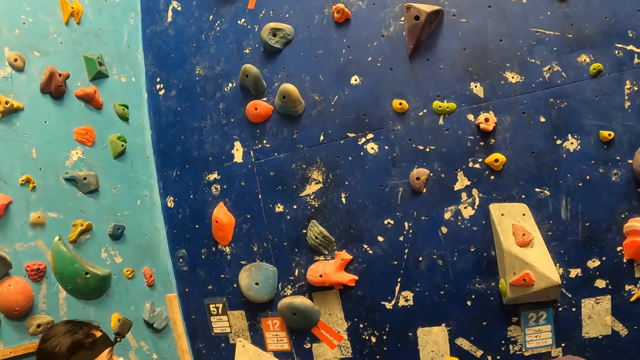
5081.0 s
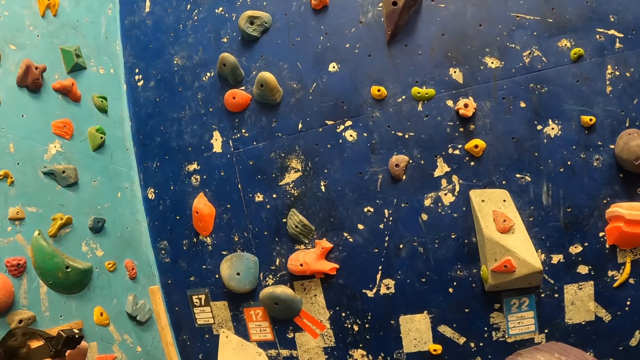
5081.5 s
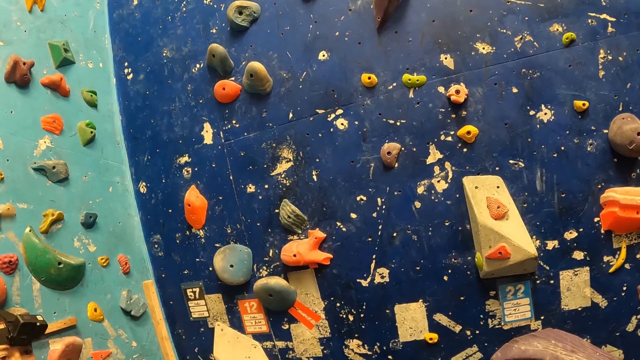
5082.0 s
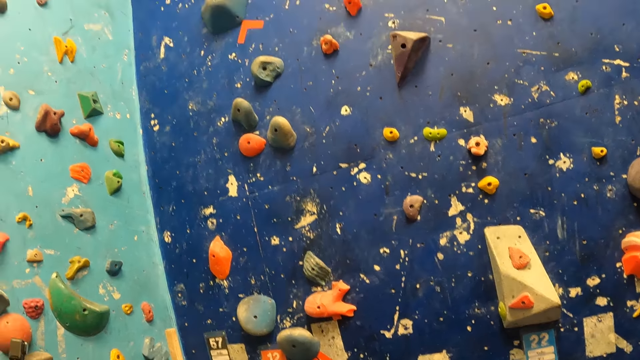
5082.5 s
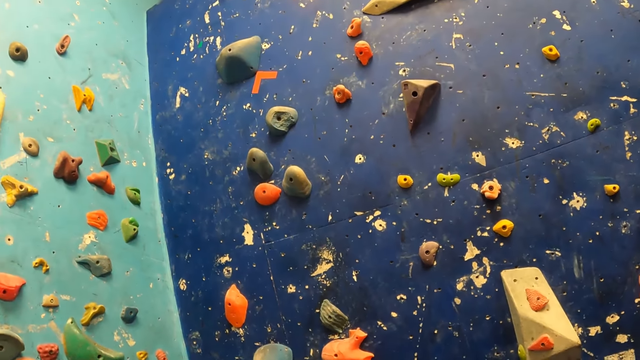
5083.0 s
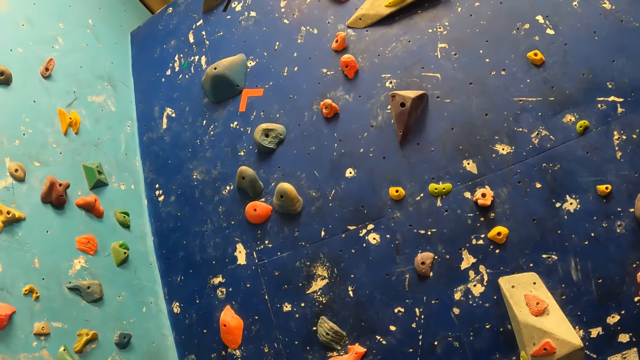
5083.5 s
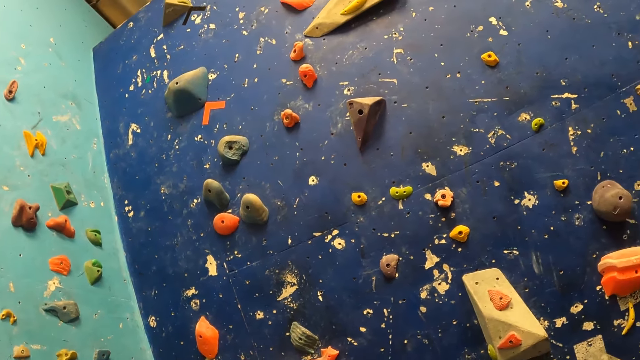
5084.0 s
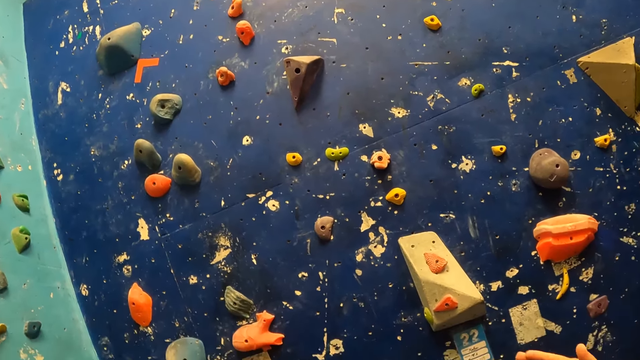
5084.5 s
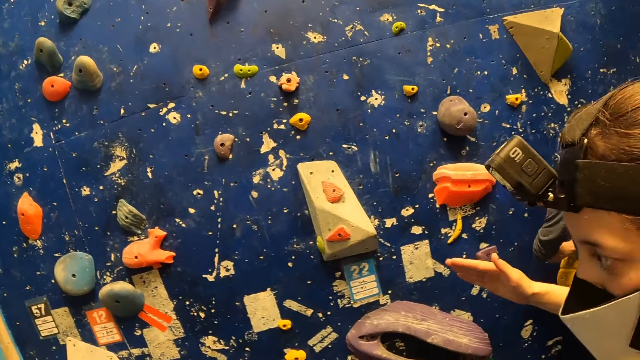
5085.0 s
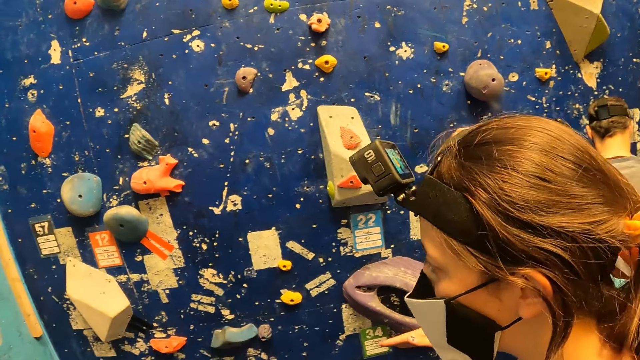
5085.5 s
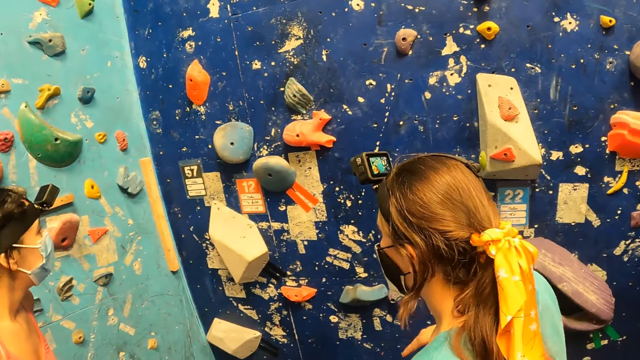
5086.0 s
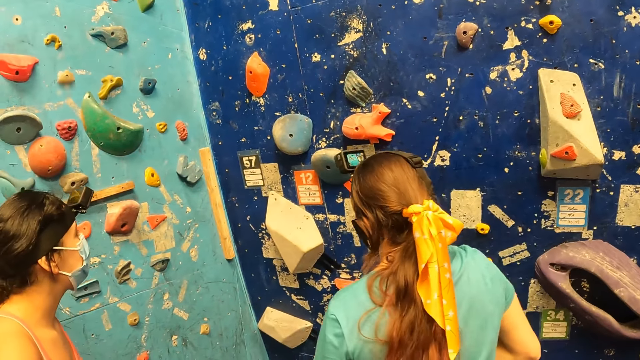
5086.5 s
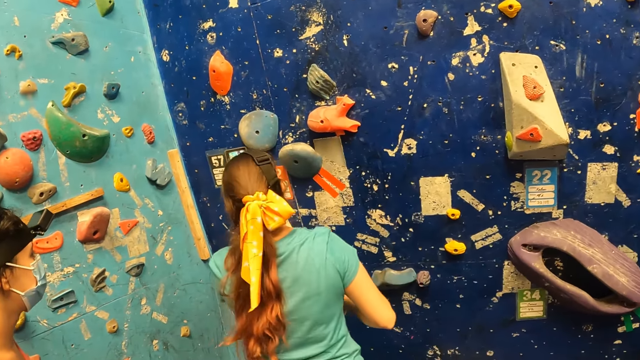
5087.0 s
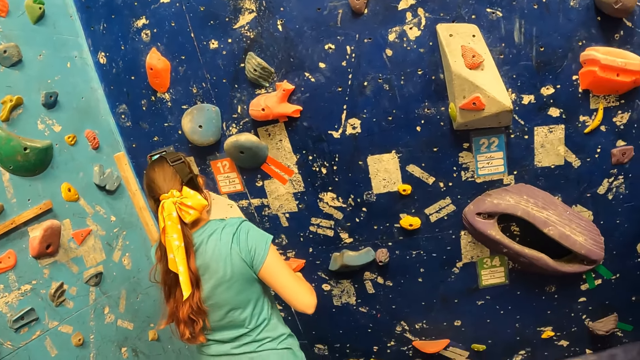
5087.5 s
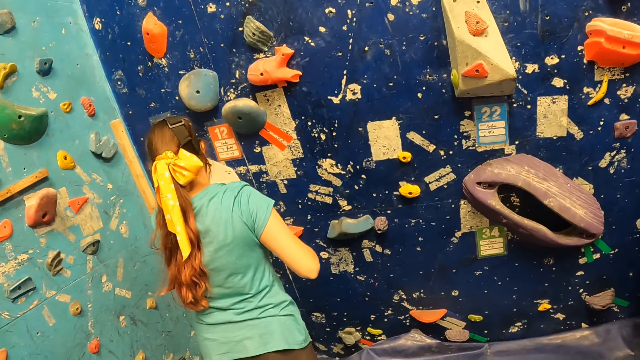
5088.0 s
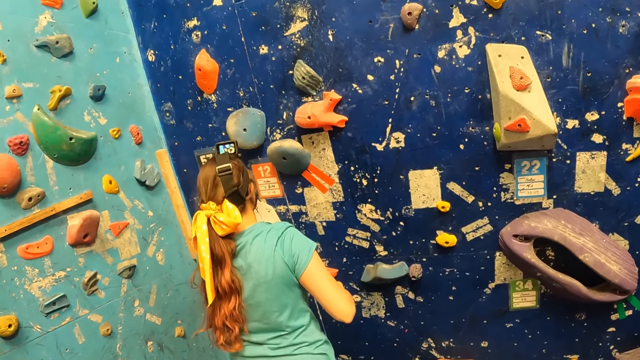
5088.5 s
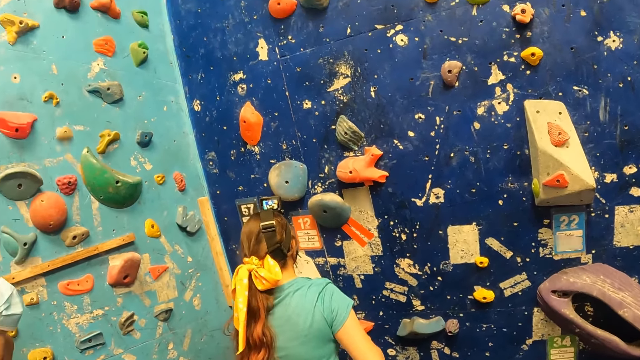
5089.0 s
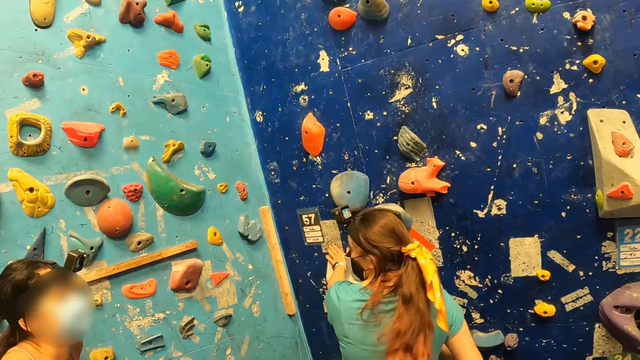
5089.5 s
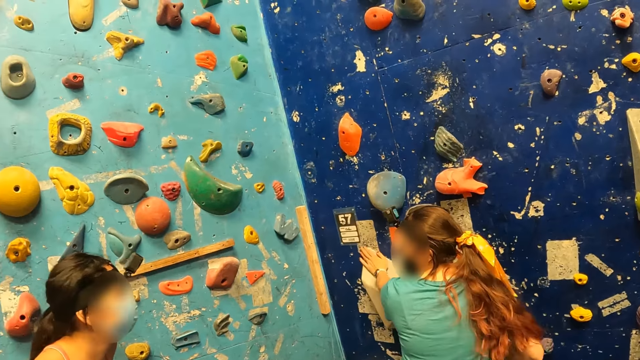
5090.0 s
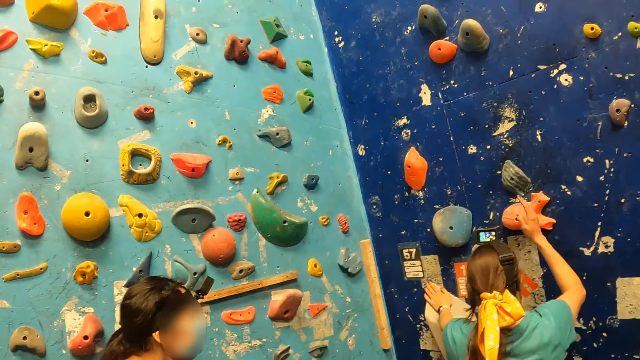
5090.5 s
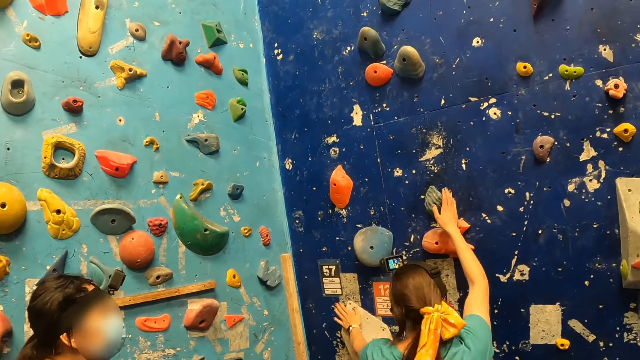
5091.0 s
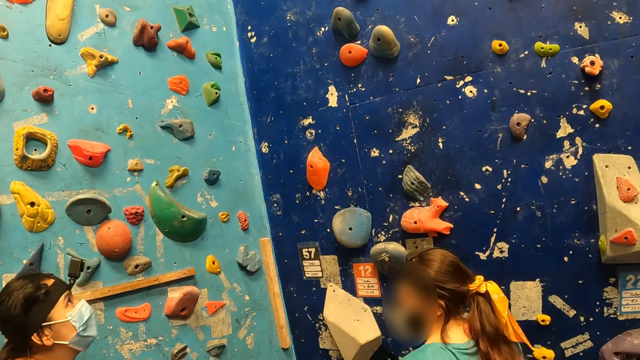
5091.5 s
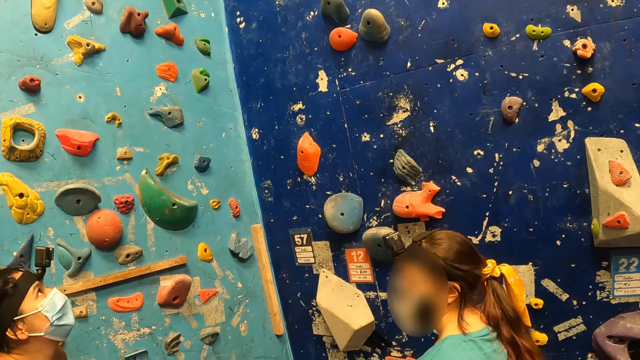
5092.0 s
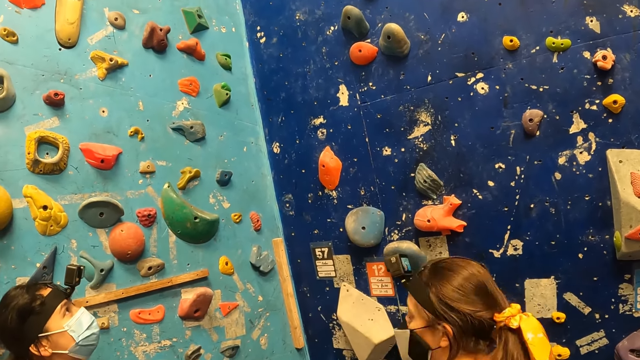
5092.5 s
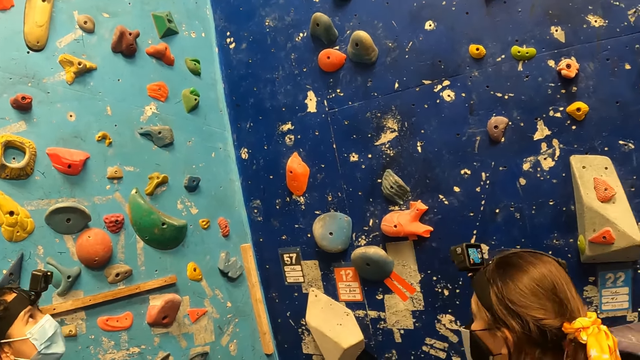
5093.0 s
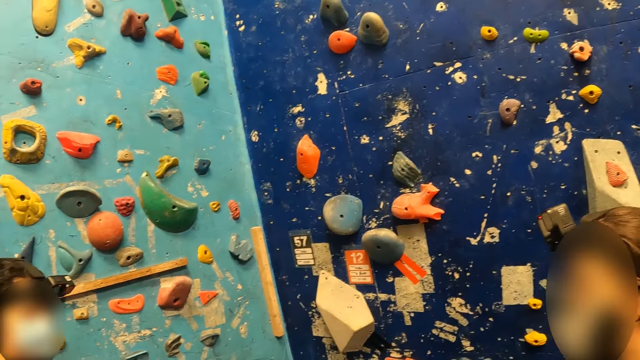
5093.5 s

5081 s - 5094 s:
The lady steps forward. The lady touches the deep blue background rock with her left hand. The lady holds the rock.

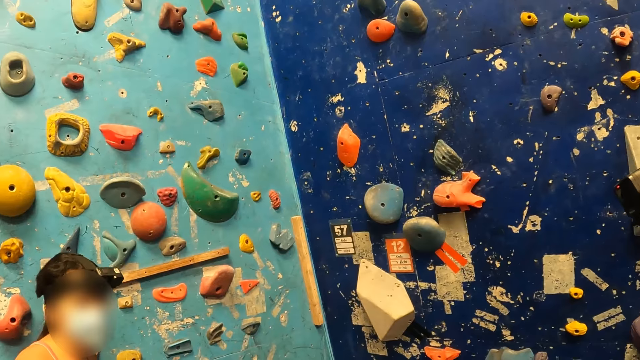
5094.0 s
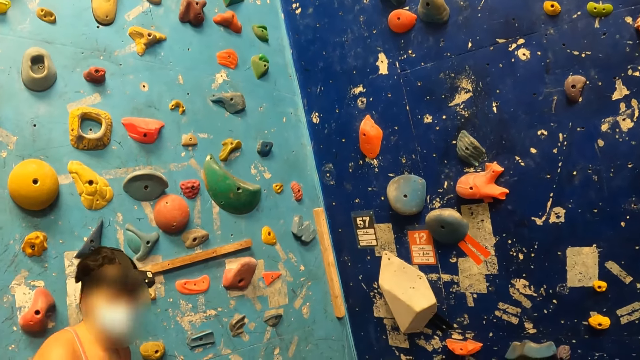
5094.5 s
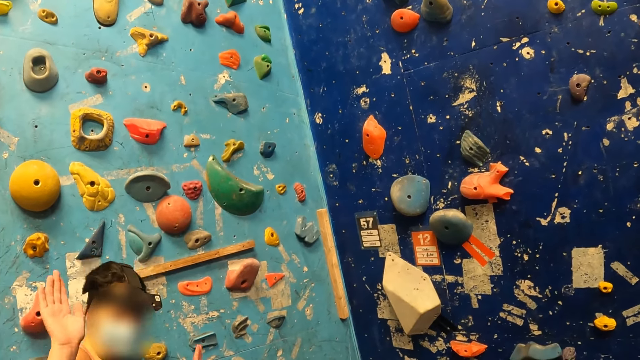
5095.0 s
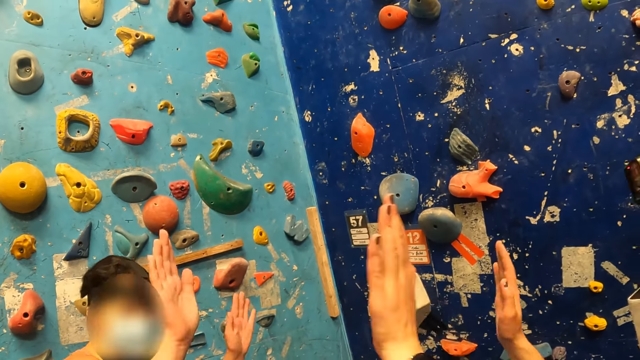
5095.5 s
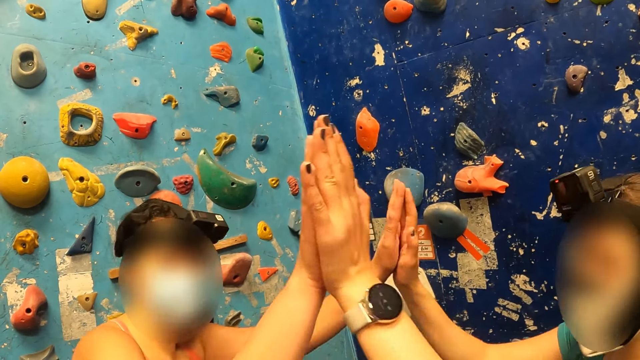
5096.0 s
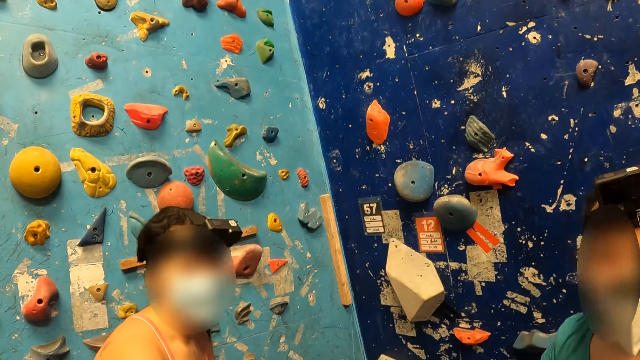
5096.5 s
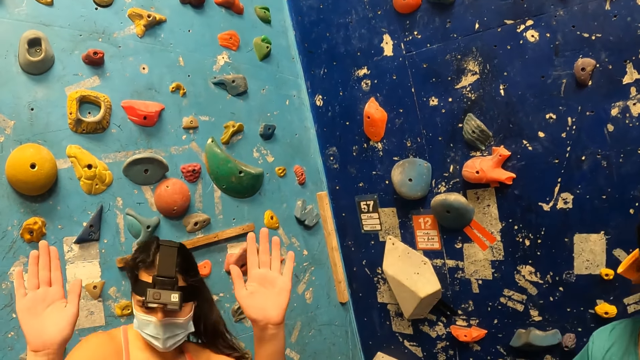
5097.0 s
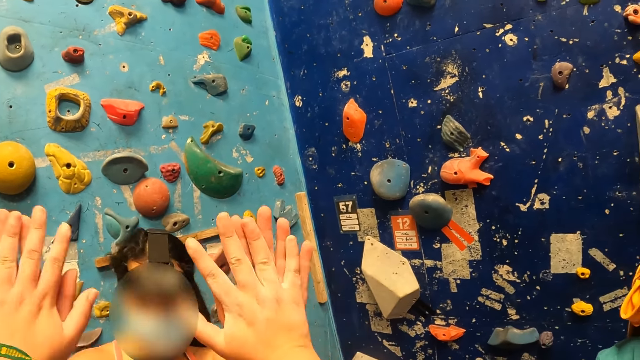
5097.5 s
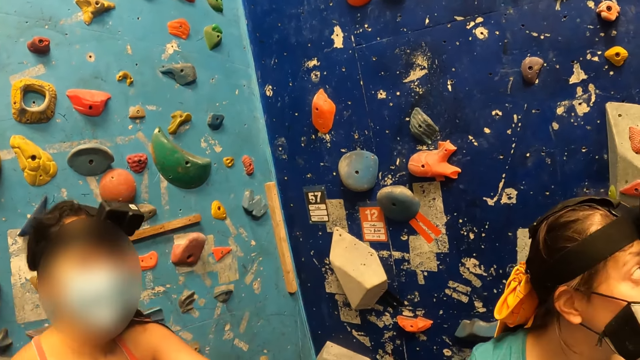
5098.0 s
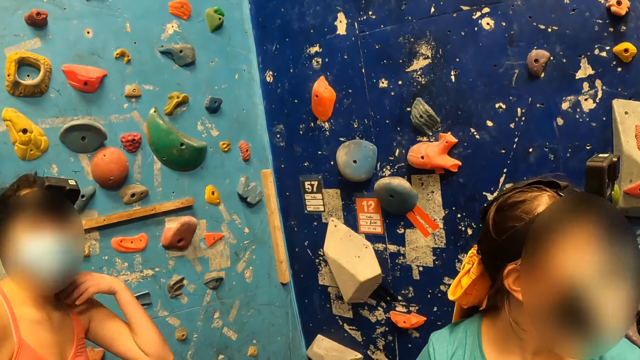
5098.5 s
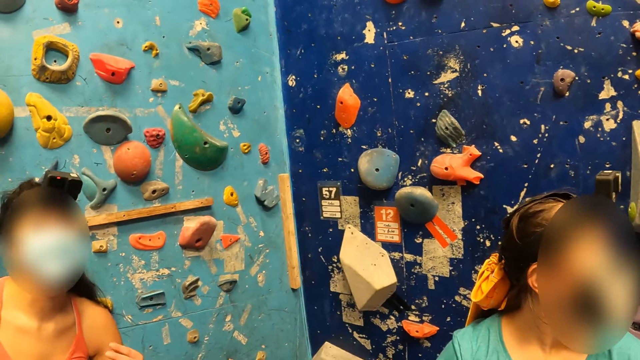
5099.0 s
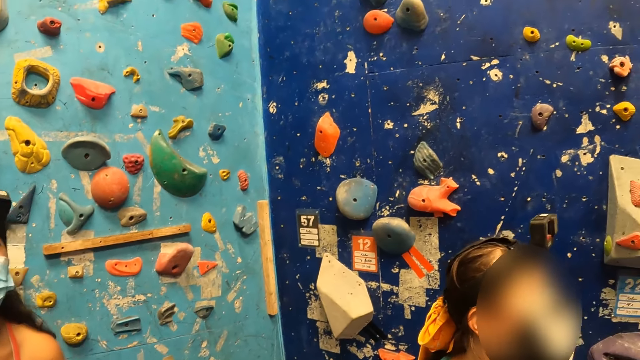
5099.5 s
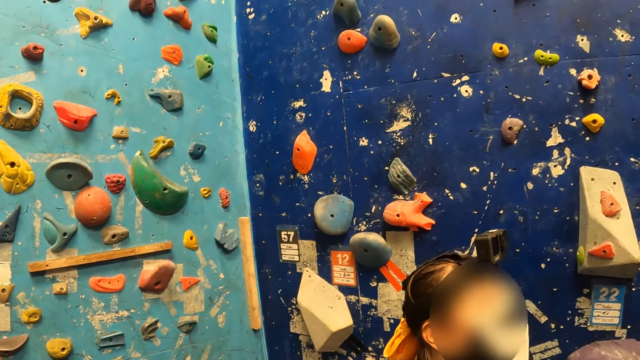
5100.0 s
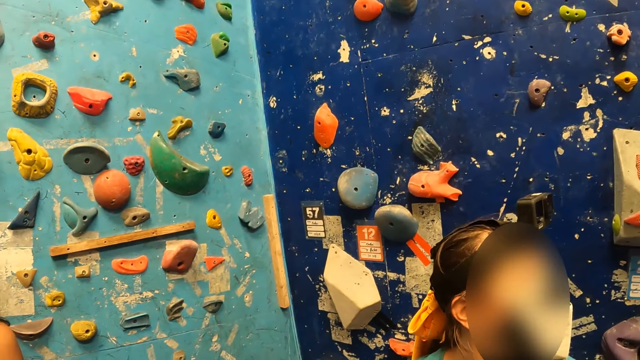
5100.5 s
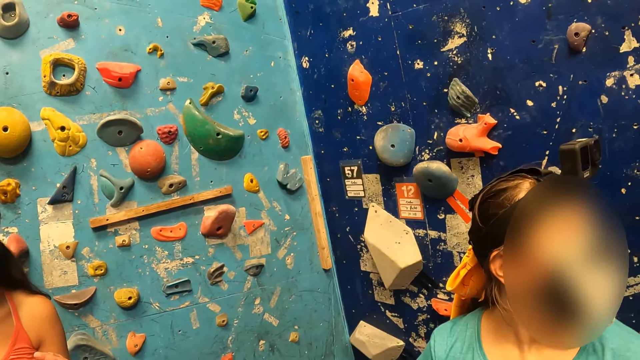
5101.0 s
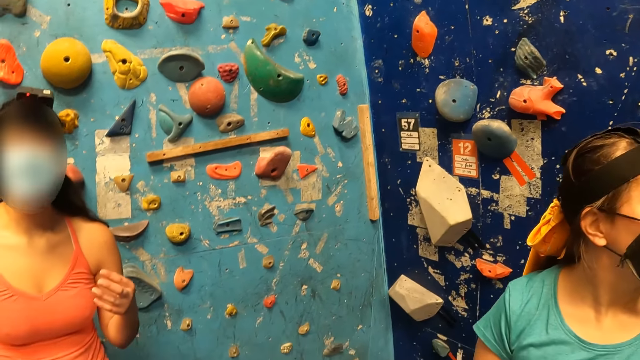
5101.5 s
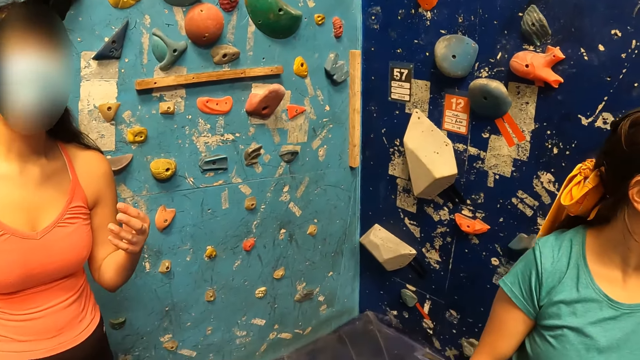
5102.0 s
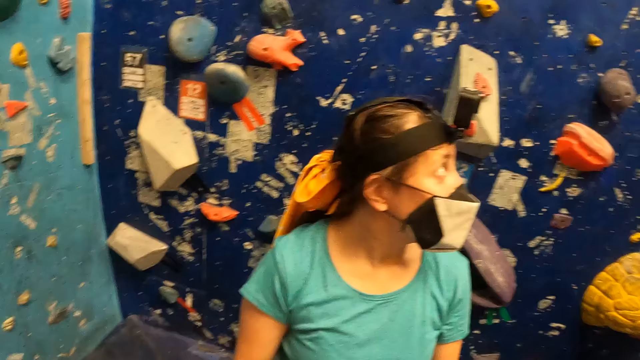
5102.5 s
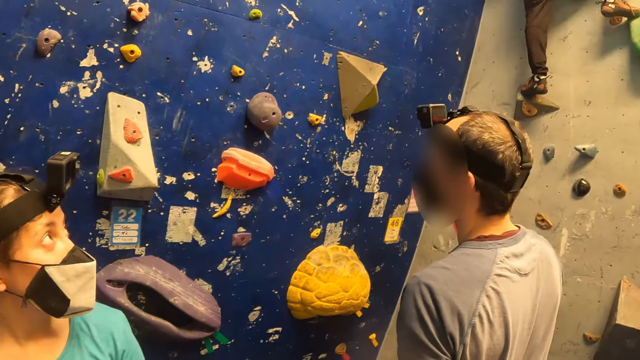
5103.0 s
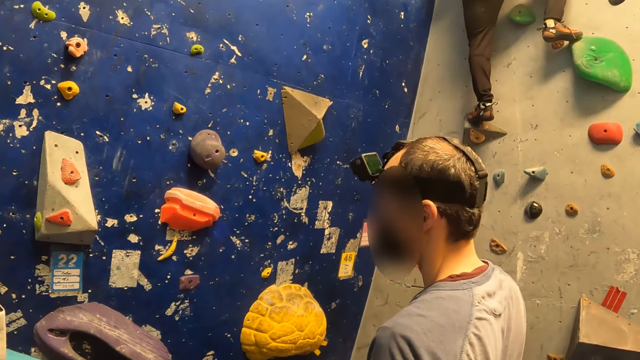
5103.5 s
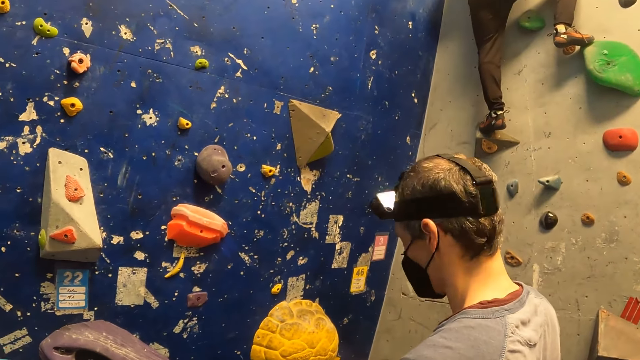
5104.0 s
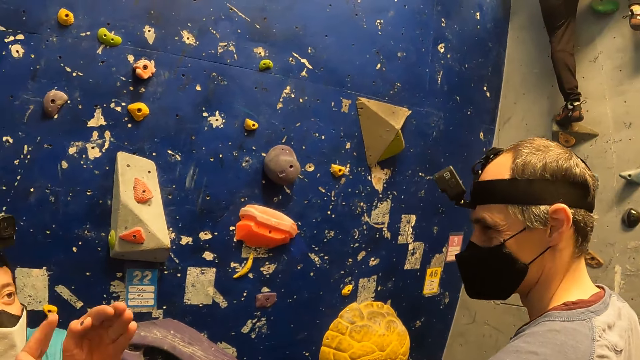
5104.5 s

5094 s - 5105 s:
A woman claps hands with another woman. The first woman holds hands with the other woman. The camera wearer claps hands with the first woman. They hit the first woman's hand.
